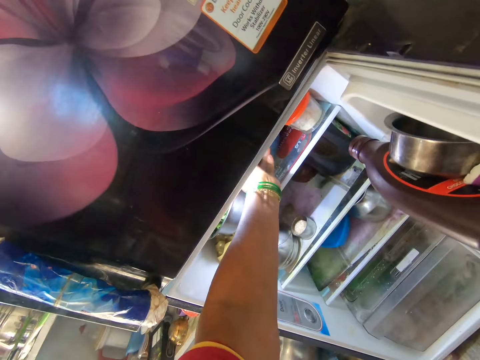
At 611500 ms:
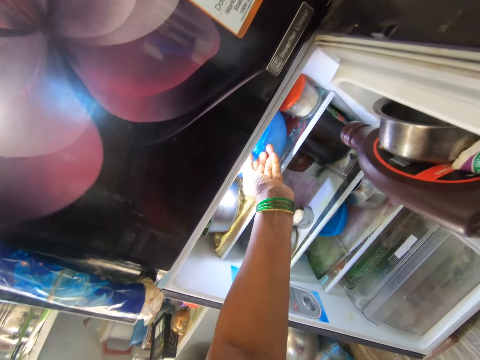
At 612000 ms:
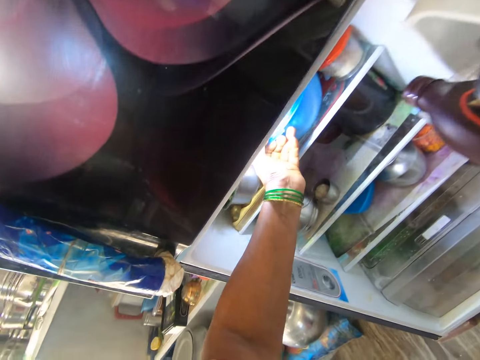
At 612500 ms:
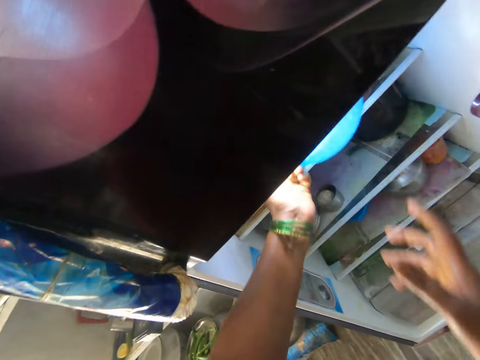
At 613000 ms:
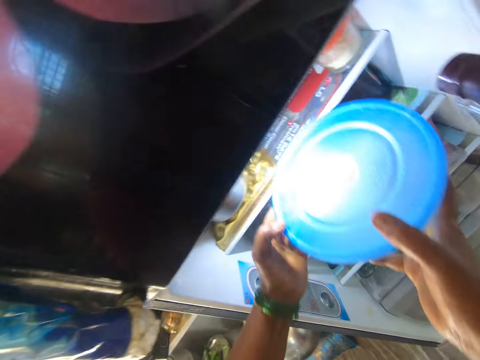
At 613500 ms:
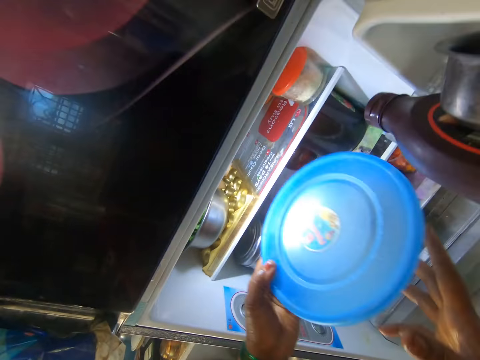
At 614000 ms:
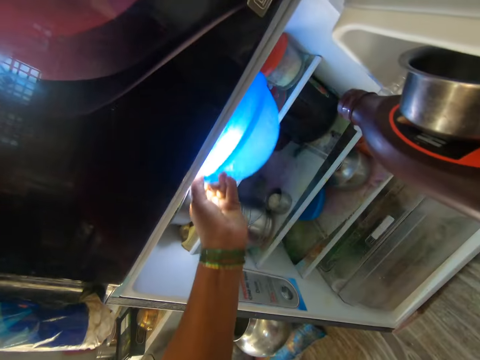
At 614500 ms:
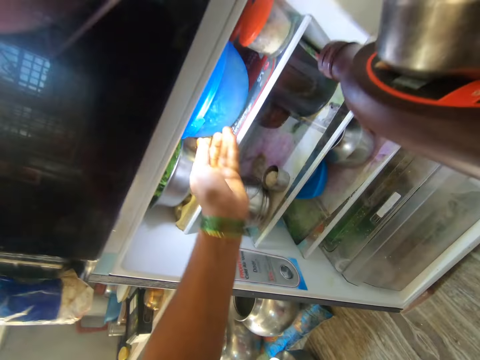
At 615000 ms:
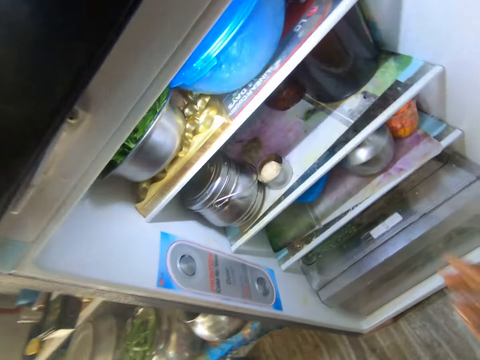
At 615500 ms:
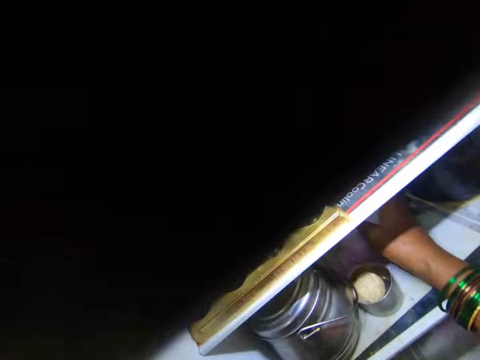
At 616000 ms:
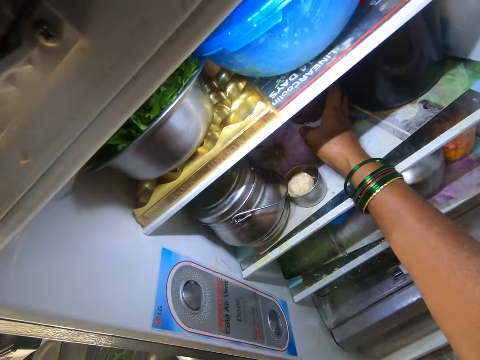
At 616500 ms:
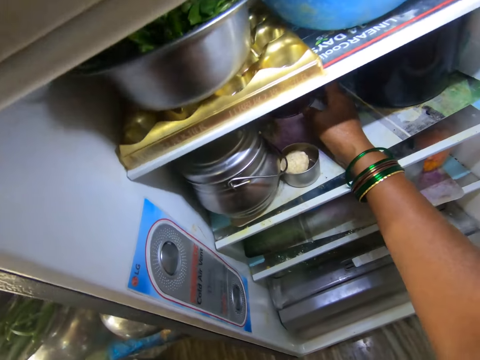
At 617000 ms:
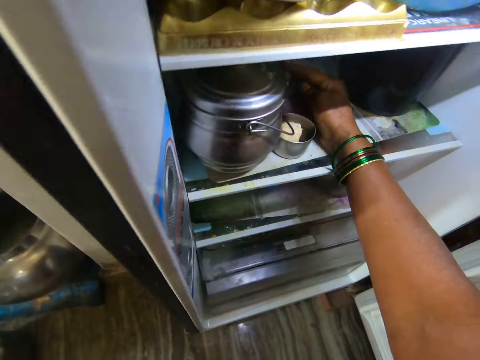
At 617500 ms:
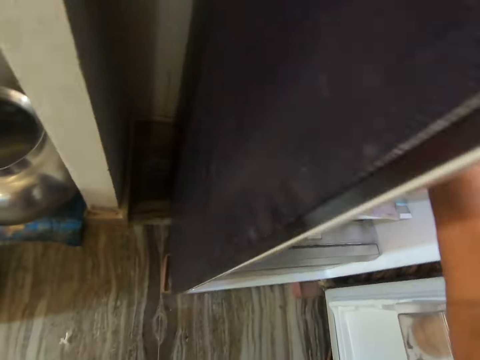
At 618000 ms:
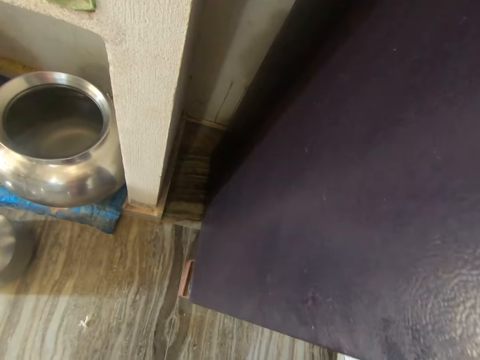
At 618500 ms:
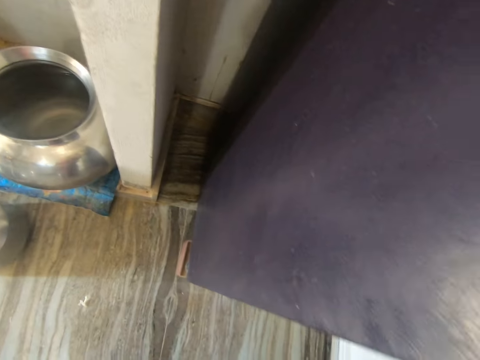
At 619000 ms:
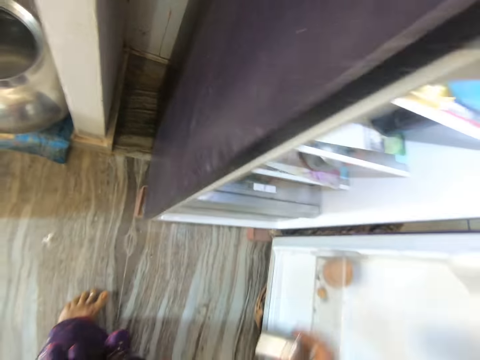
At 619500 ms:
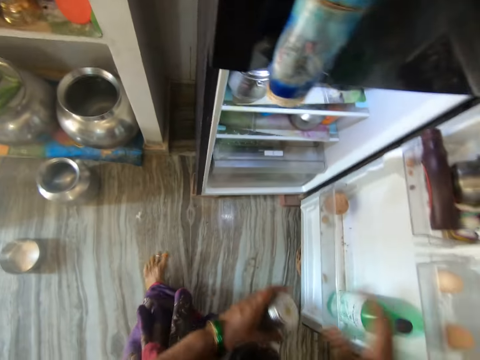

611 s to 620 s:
The camera wearer takes a bowl from the fridge. He holds the bowl with both hands. He puts the bowl inside the fridge. He puts his hand in the fridge. He picks up a container from the fridge. He looks beside the fridge.

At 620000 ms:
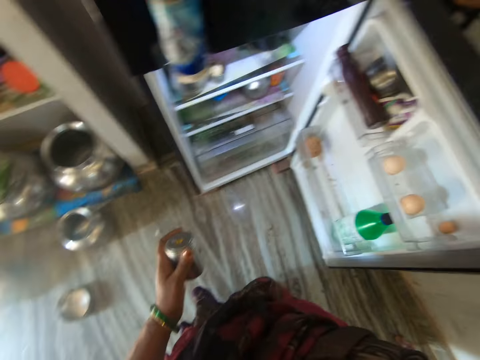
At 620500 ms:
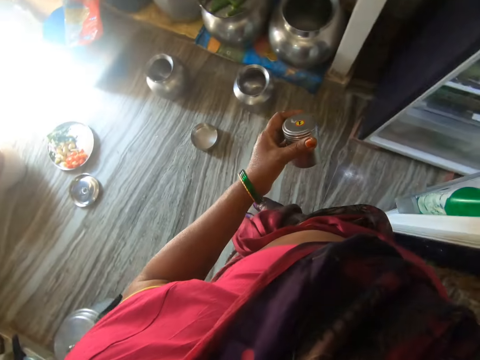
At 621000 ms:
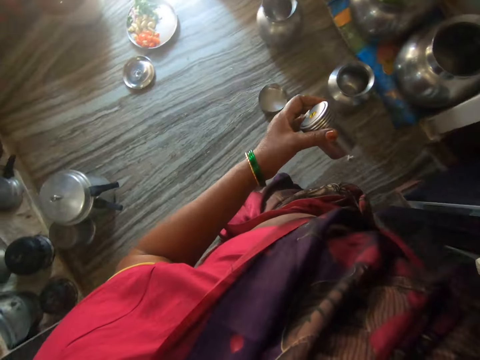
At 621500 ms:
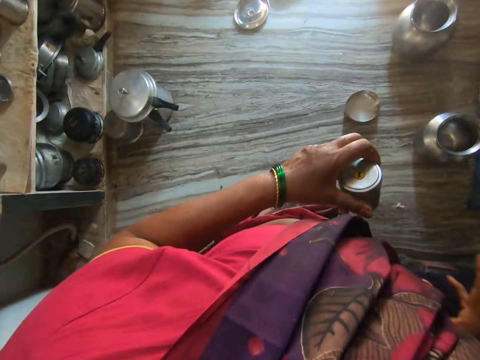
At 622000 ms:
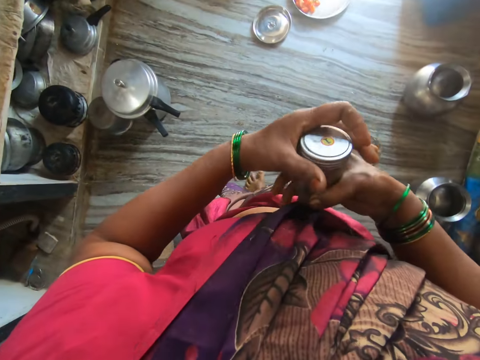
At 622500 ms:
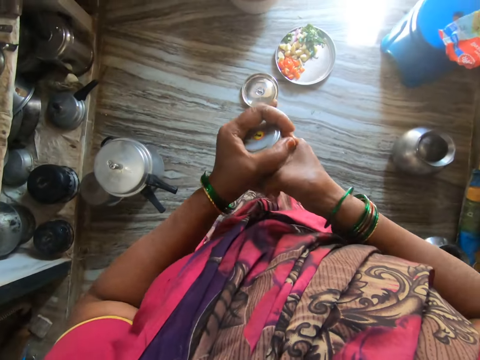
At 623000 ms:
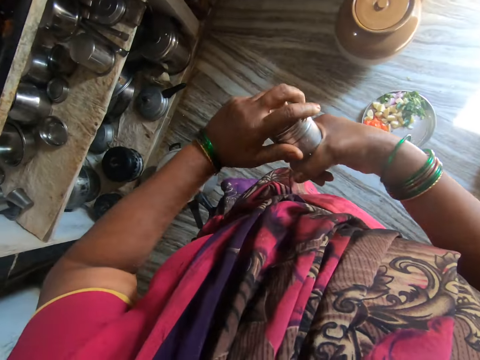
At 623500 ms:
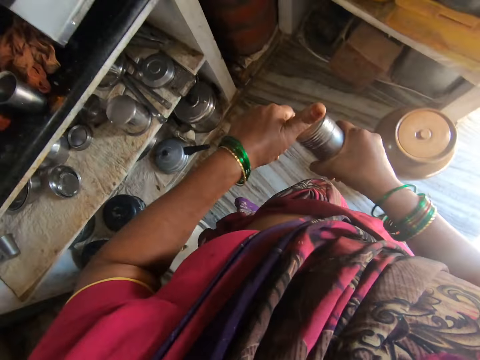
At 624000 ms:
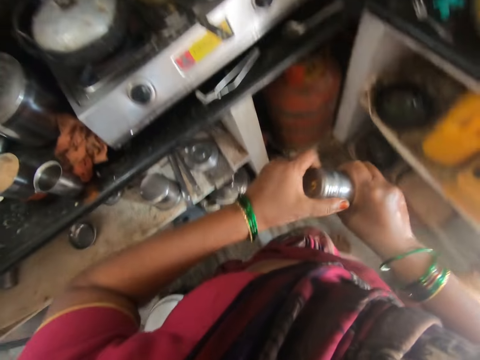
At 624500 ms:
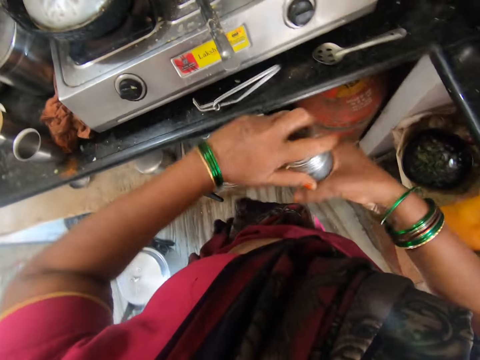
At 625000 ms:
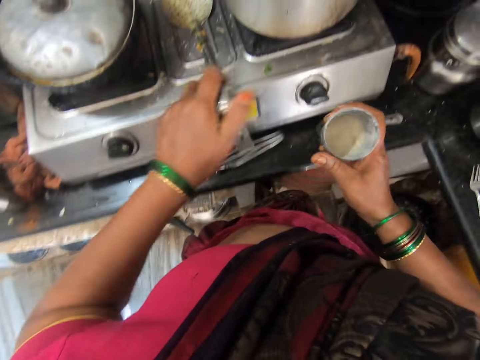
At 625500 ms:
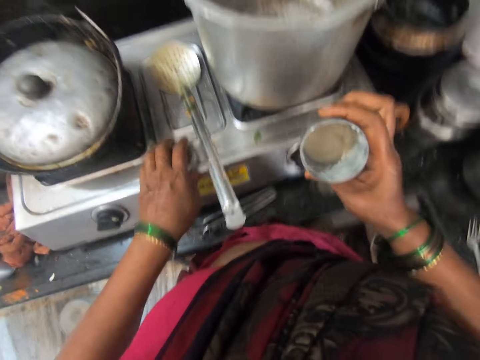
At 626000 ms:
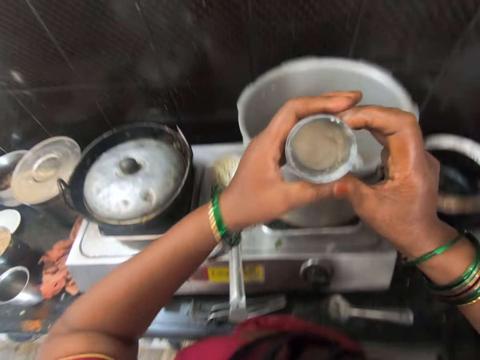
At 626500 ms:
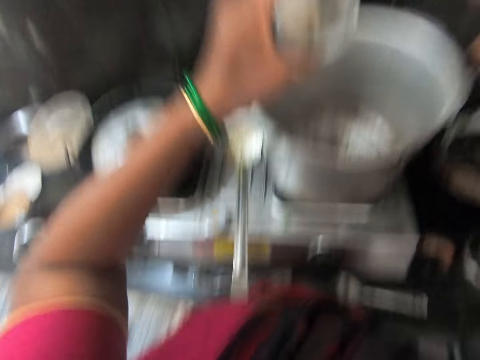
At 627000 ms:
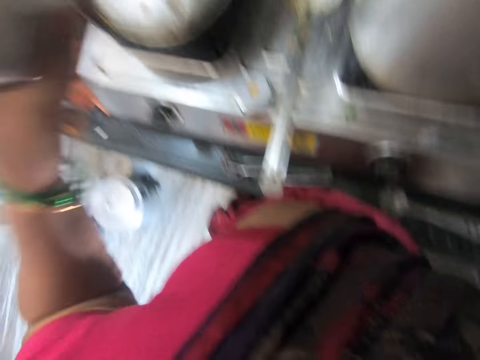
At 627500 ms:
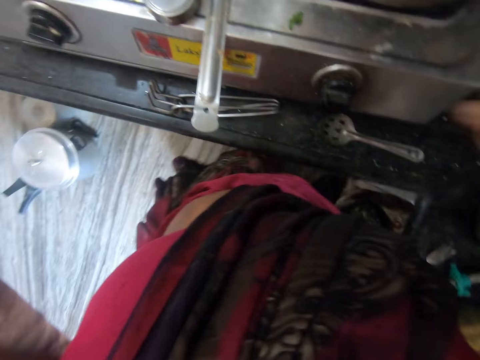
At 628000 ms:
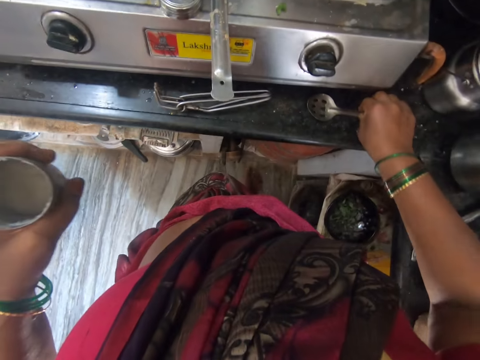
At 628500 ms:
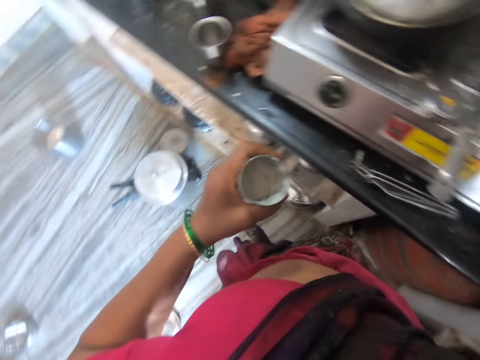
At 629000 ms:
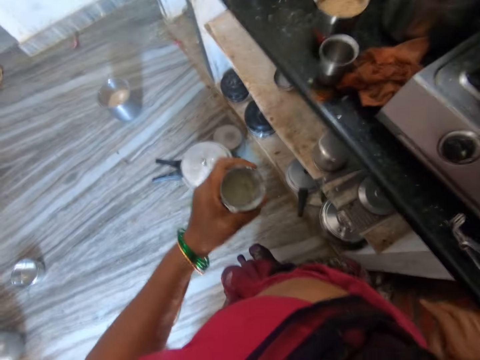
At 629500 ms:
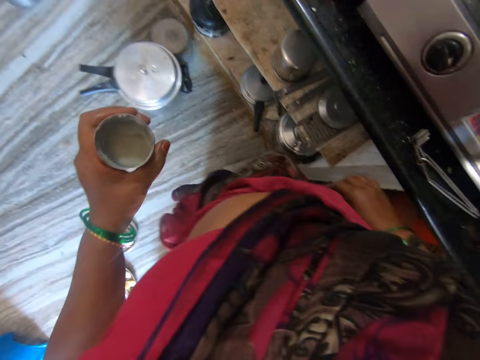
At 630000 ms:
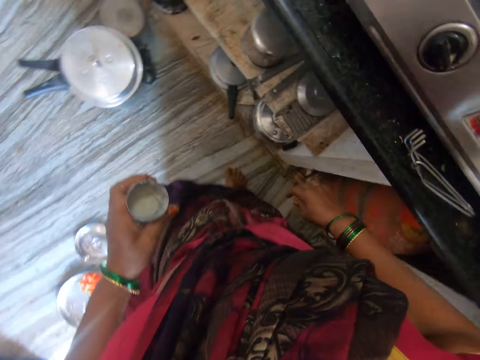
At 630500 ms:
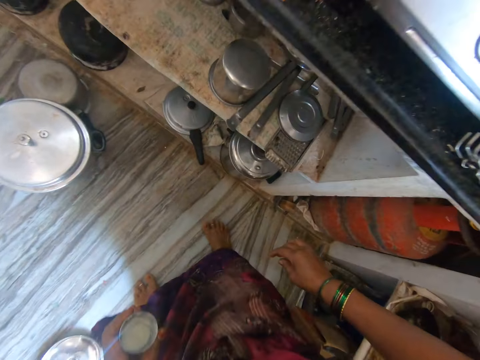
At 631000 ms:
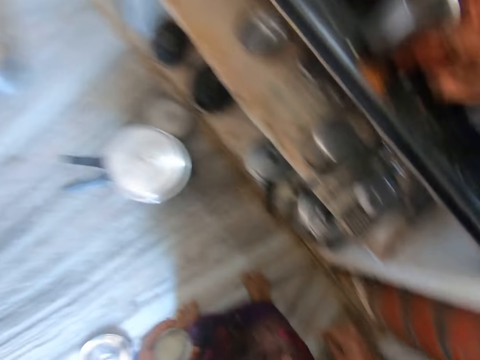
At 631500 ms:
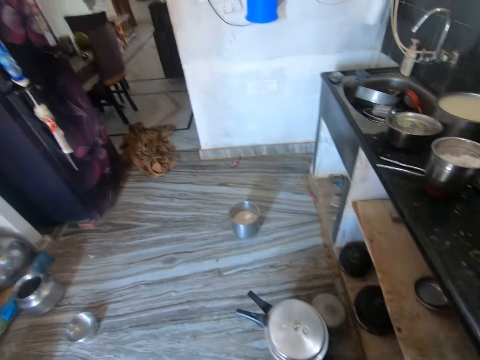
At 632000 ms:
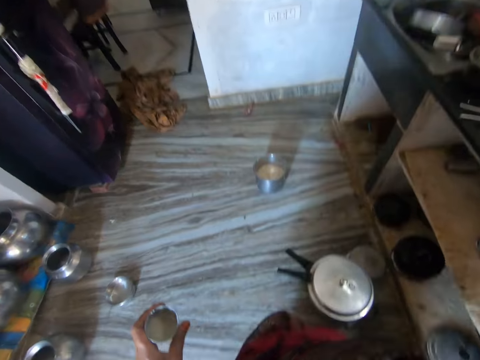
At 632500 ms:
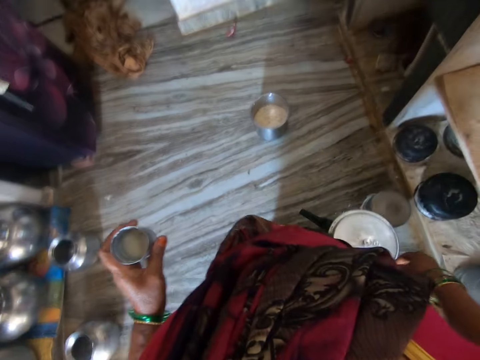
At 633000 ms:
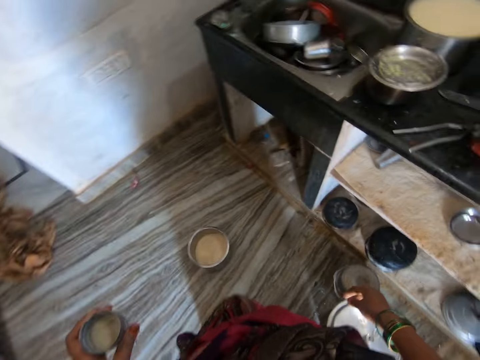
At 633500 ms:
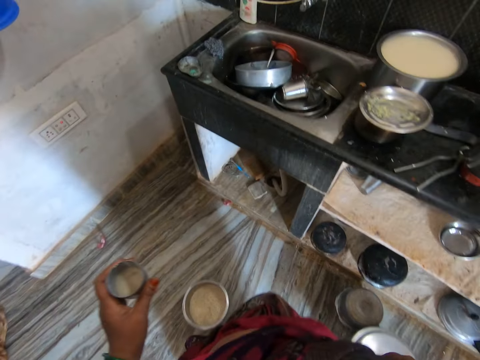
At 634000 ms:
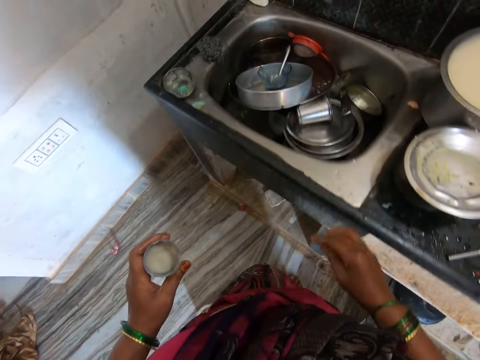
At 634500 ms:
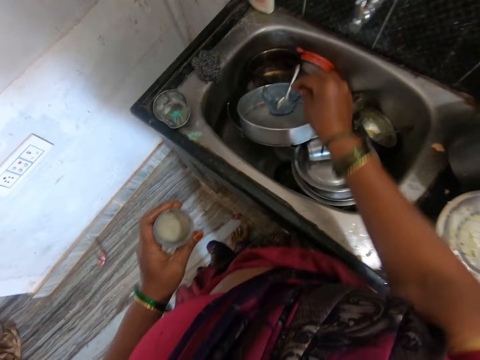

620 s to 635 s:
The camera wearer holds a container. They close the fridge. They hold the container with both hands. They open the lid of the container. They walk away from the fridge. They hold the container with one hand. They drop the container's cover on the cooker. They hold the container with the other hand. They touch a spoon beside the cooker. They walk away from the cooker.

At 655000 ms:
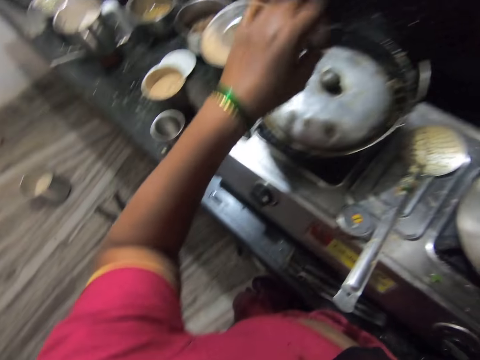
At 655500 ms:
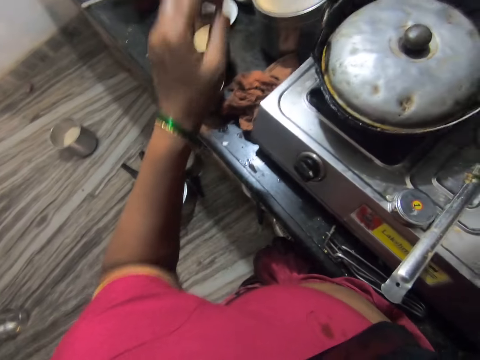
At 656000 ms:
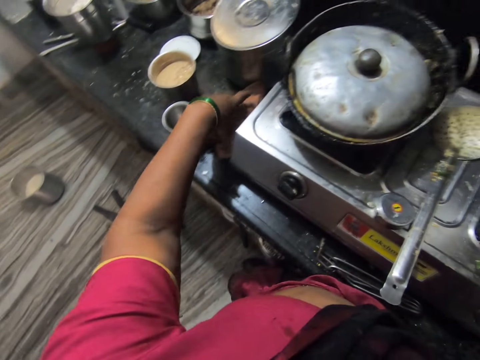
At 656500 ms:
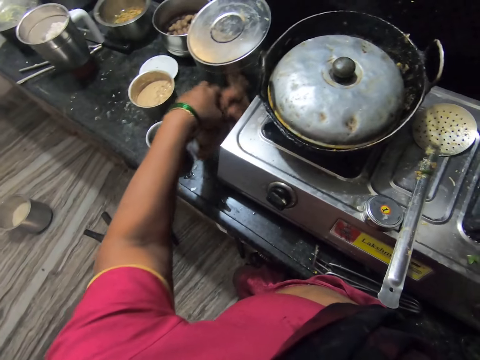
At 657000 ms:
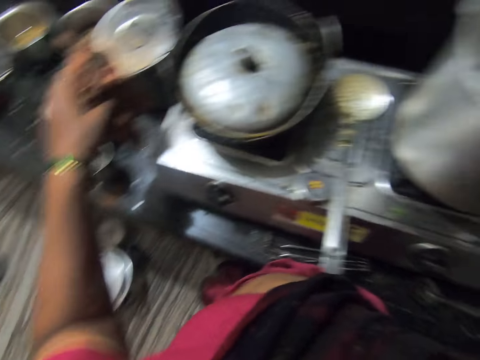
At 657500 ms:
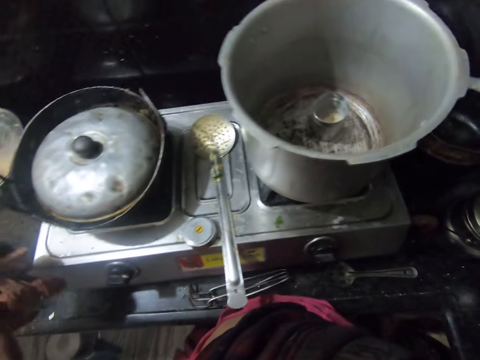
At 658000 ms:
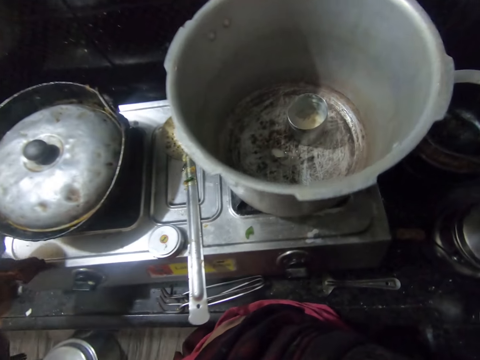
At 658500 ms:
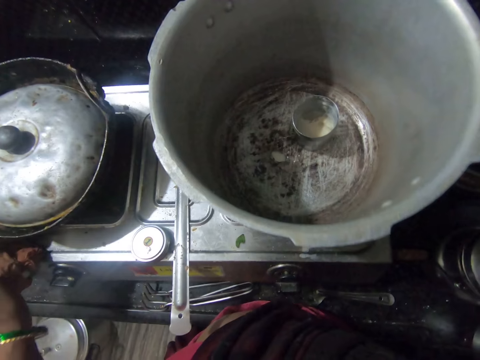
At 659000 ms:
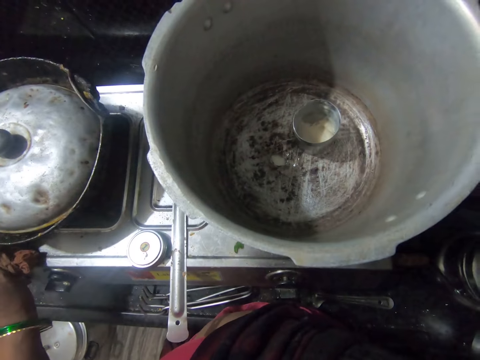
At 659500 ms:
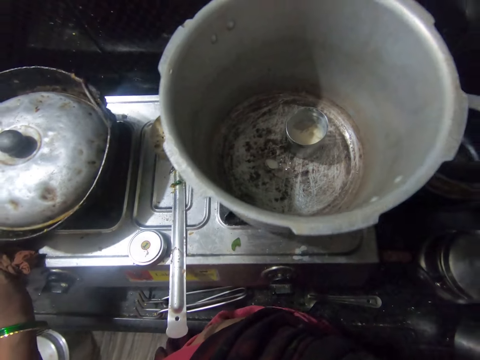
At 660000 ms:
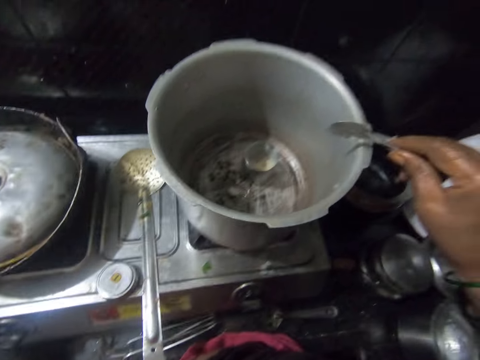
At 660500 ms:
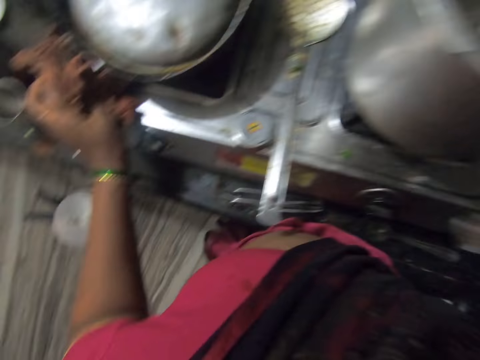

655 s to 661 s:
The camera wearer picks up a cloth. They hold the cloth. They hit the spoon against the cooking pot.
